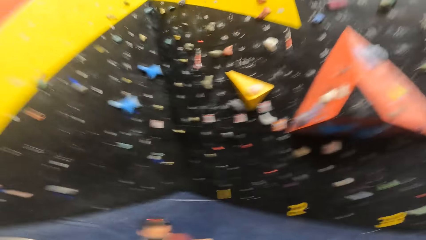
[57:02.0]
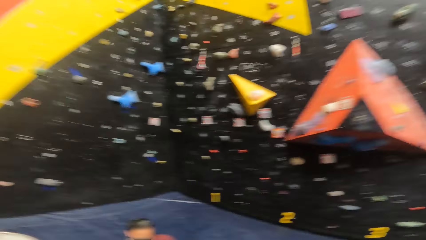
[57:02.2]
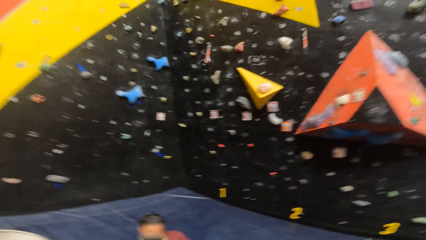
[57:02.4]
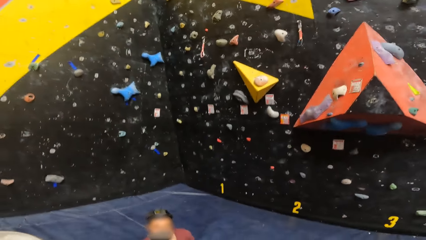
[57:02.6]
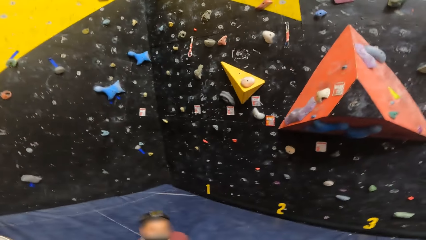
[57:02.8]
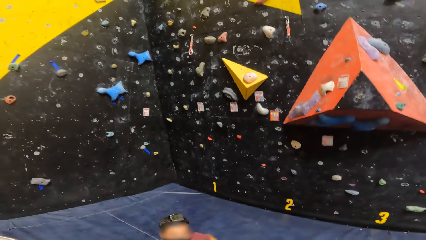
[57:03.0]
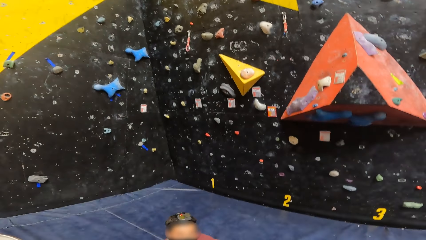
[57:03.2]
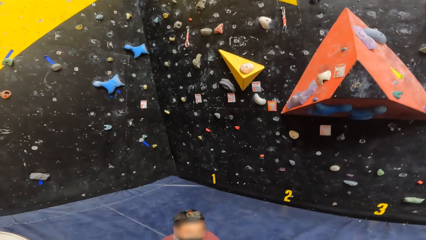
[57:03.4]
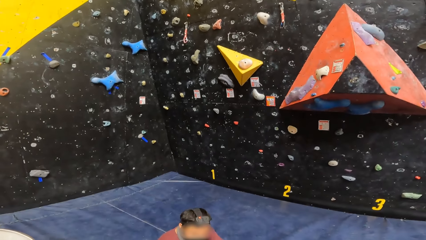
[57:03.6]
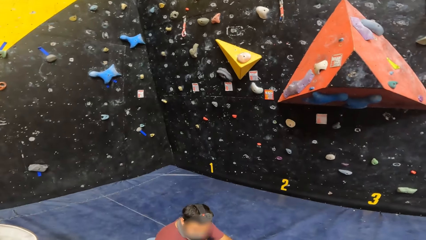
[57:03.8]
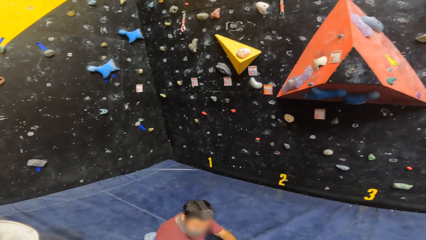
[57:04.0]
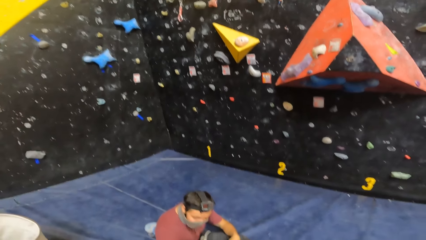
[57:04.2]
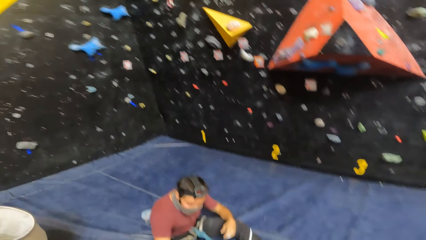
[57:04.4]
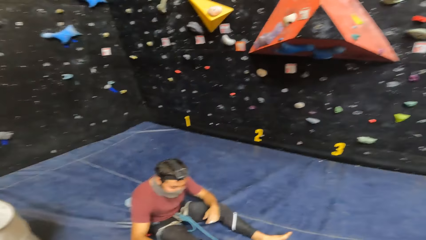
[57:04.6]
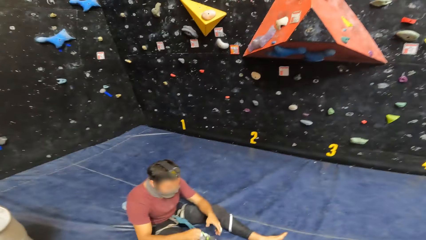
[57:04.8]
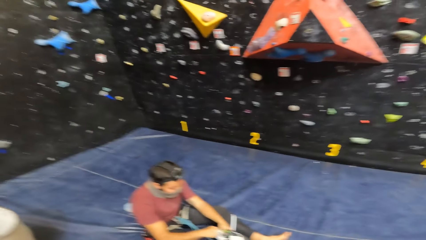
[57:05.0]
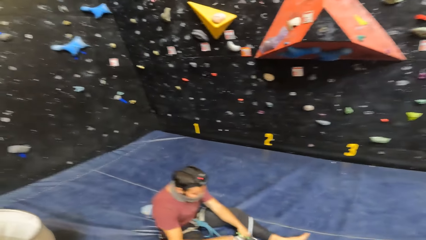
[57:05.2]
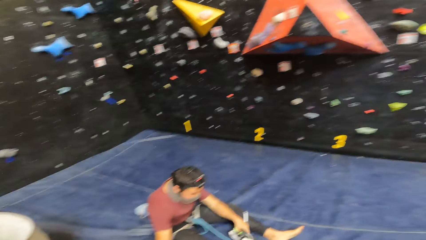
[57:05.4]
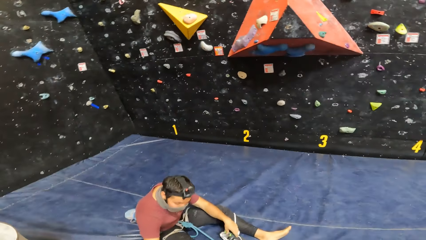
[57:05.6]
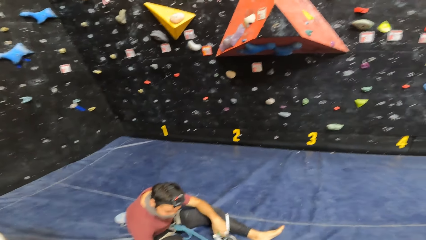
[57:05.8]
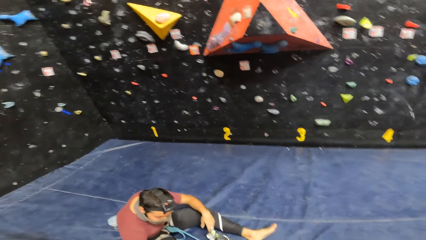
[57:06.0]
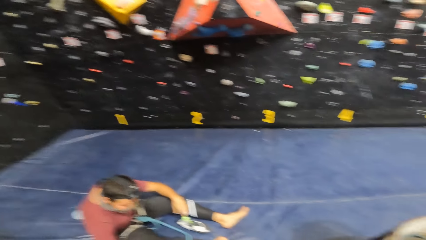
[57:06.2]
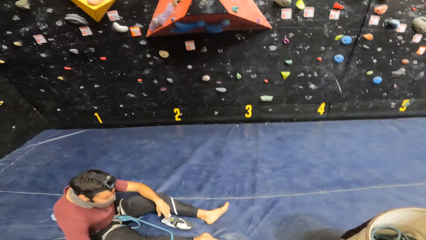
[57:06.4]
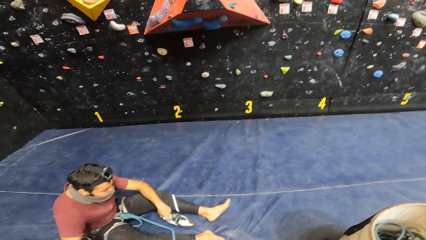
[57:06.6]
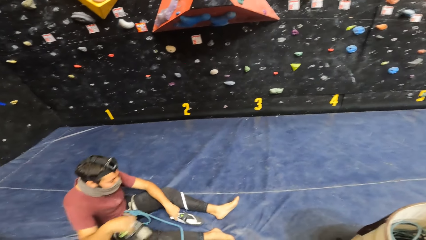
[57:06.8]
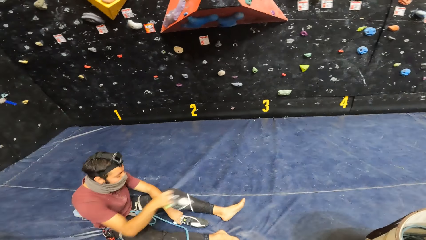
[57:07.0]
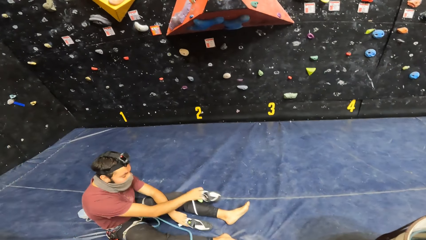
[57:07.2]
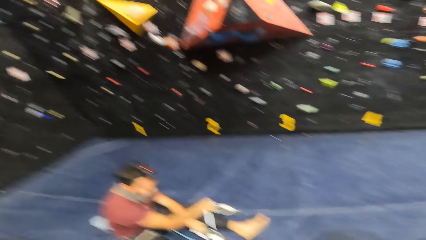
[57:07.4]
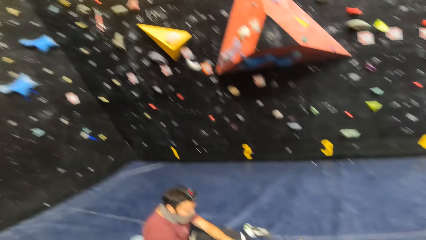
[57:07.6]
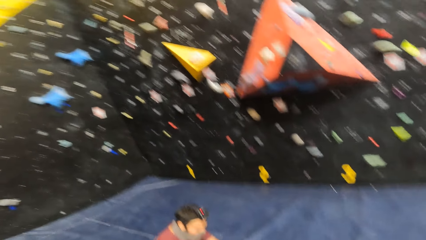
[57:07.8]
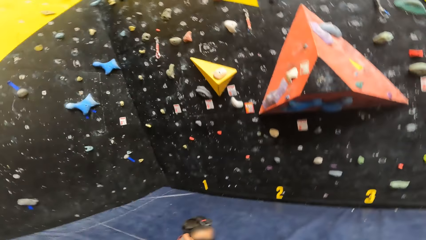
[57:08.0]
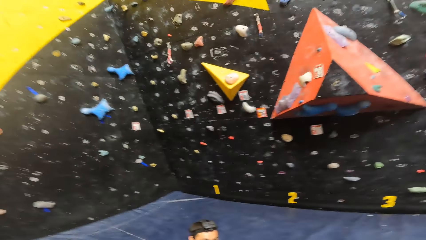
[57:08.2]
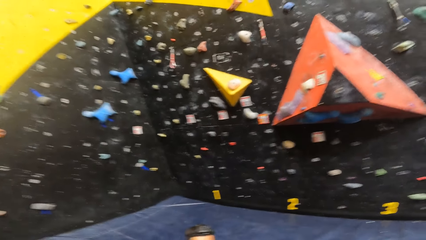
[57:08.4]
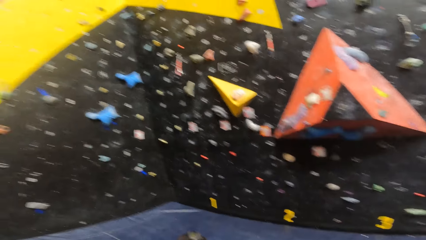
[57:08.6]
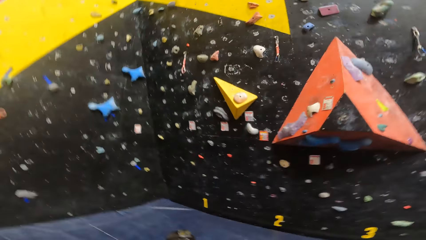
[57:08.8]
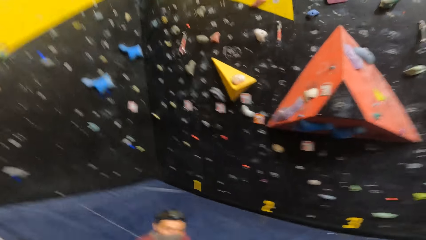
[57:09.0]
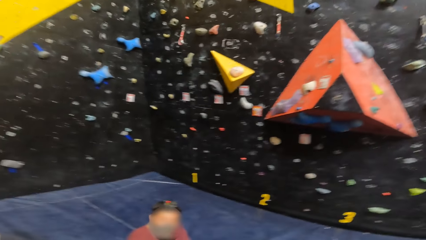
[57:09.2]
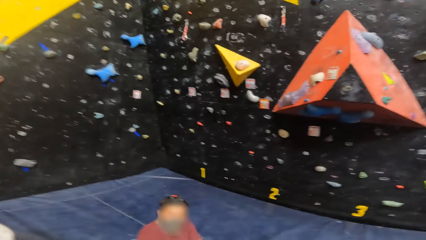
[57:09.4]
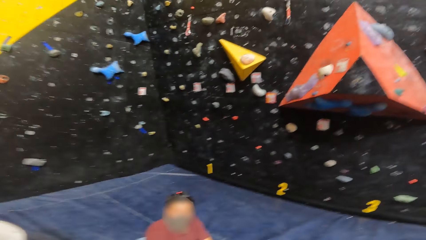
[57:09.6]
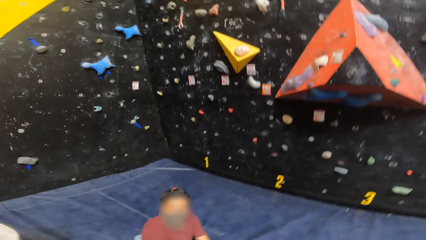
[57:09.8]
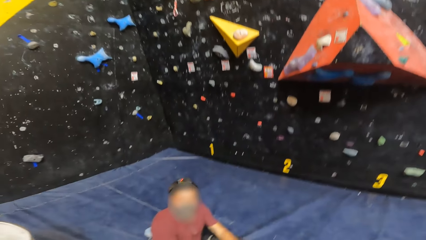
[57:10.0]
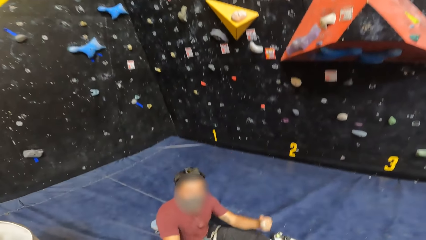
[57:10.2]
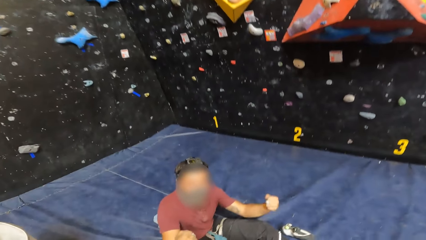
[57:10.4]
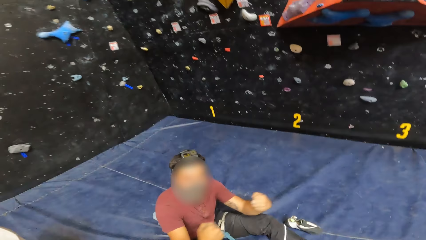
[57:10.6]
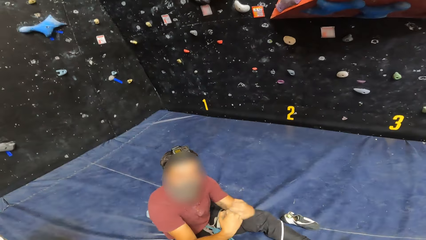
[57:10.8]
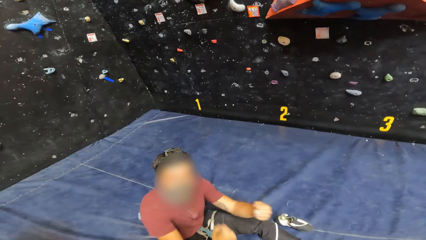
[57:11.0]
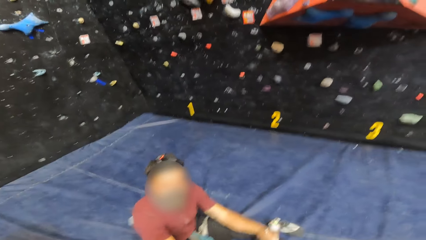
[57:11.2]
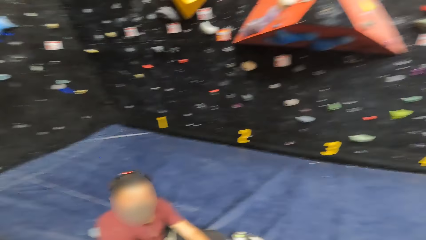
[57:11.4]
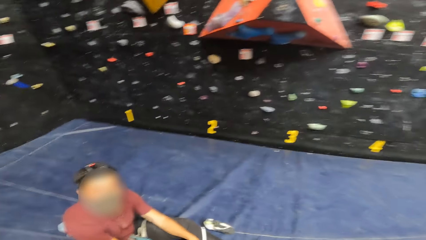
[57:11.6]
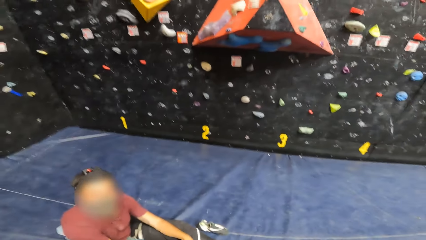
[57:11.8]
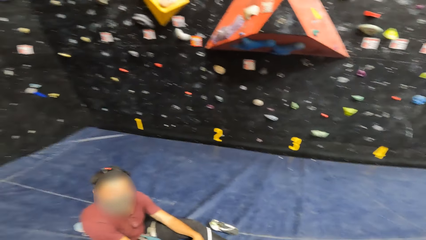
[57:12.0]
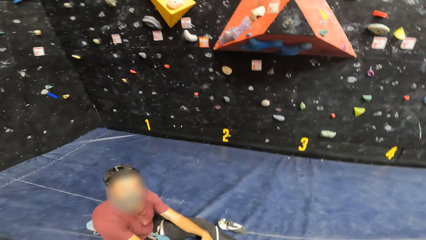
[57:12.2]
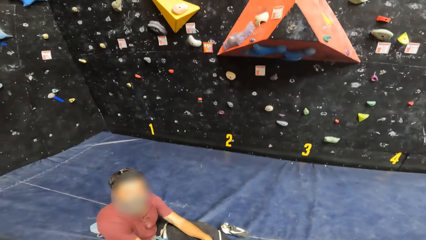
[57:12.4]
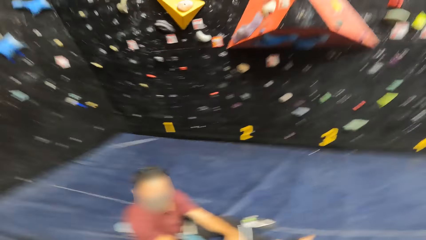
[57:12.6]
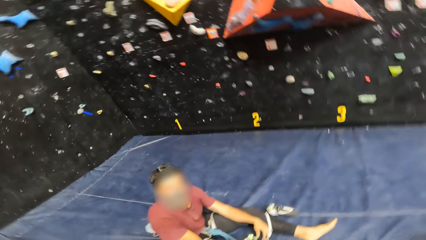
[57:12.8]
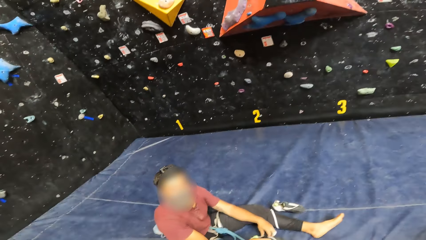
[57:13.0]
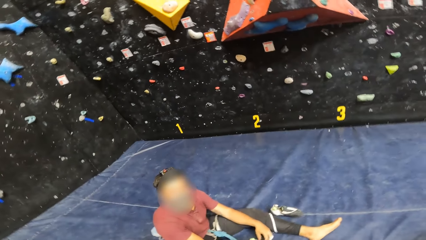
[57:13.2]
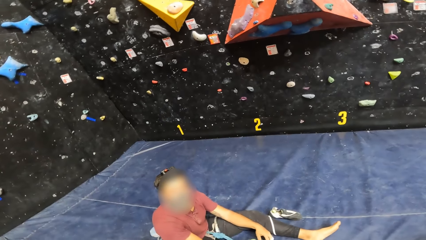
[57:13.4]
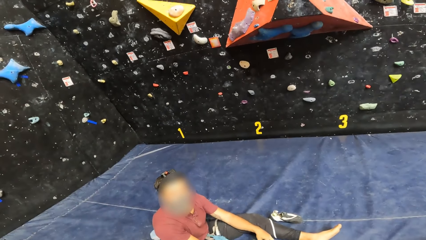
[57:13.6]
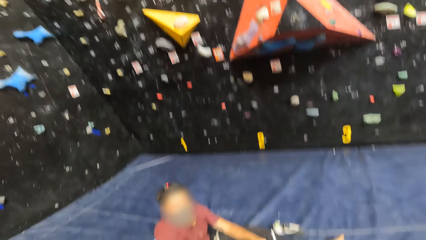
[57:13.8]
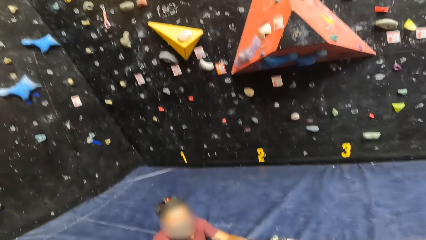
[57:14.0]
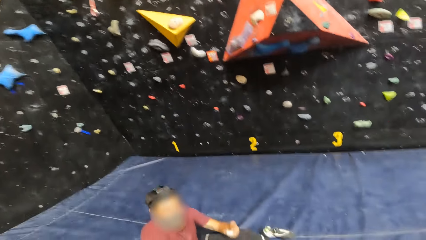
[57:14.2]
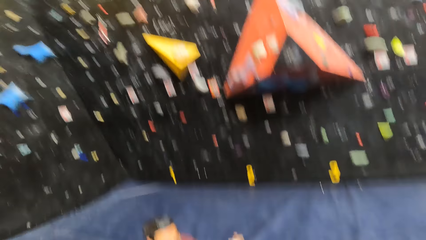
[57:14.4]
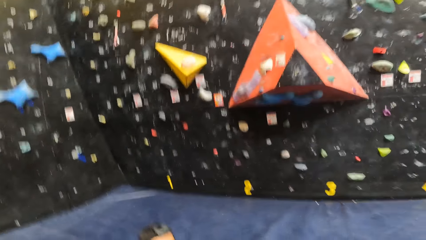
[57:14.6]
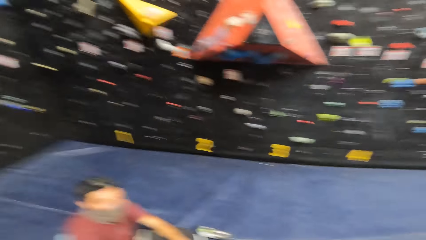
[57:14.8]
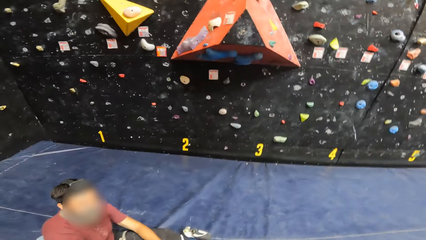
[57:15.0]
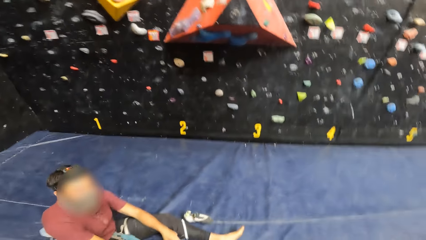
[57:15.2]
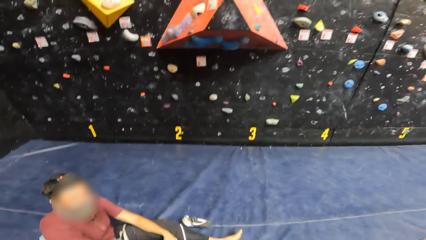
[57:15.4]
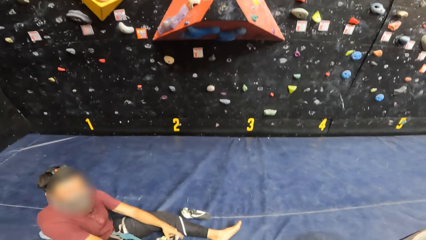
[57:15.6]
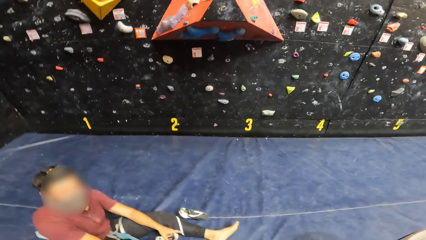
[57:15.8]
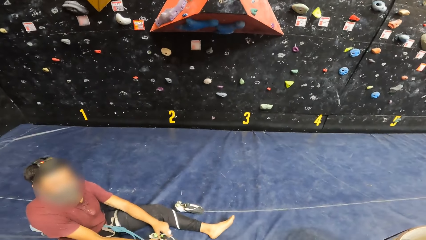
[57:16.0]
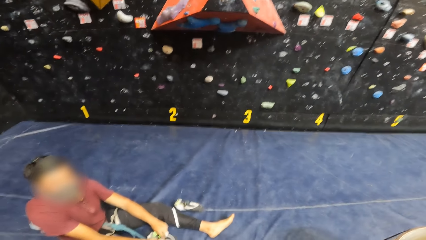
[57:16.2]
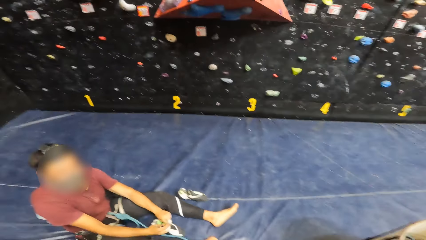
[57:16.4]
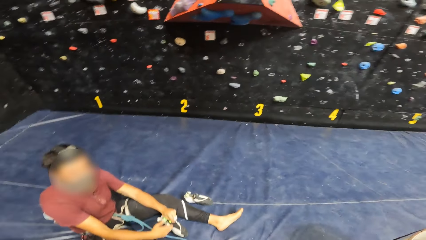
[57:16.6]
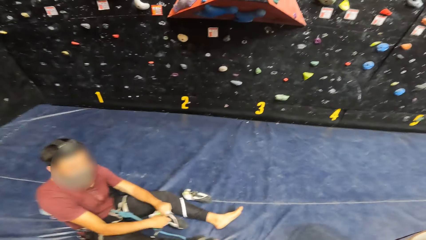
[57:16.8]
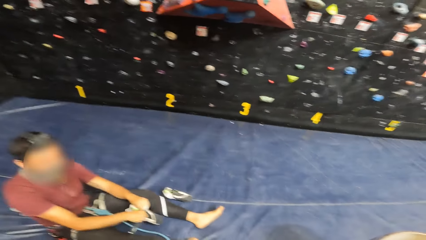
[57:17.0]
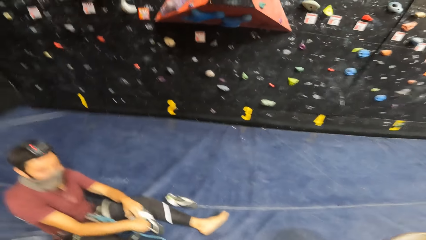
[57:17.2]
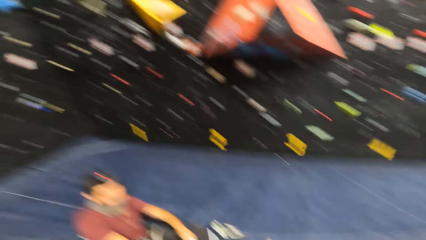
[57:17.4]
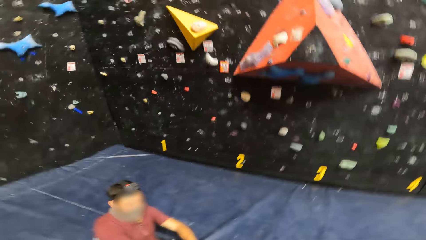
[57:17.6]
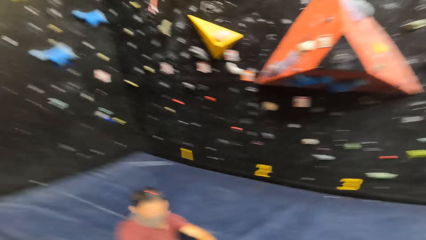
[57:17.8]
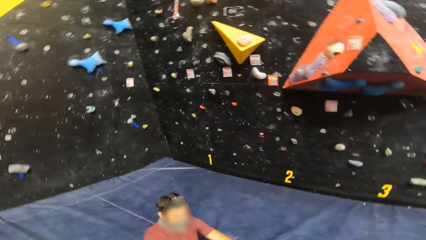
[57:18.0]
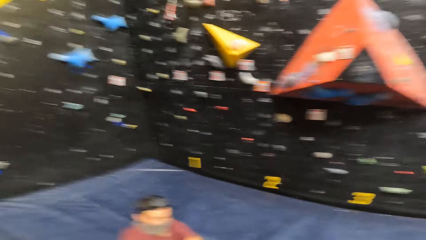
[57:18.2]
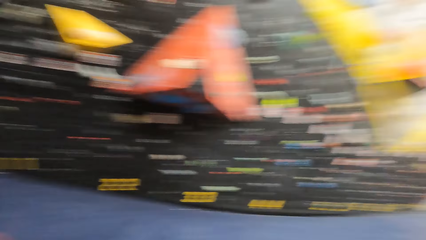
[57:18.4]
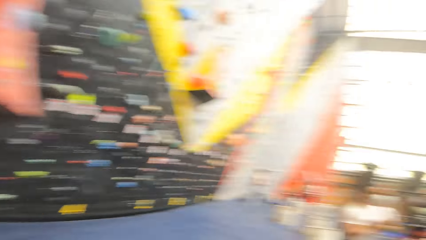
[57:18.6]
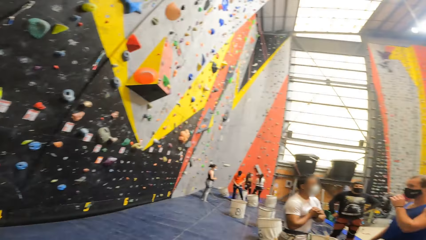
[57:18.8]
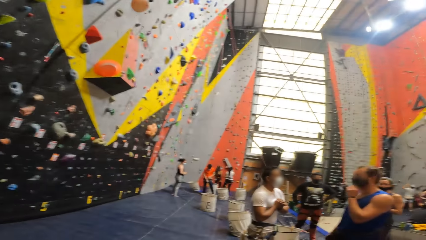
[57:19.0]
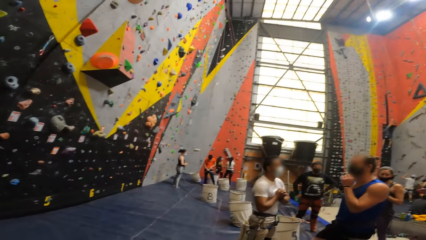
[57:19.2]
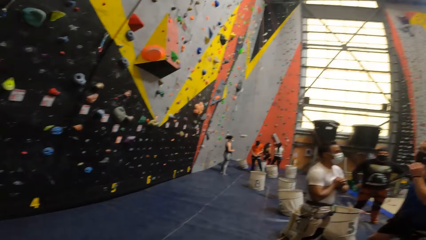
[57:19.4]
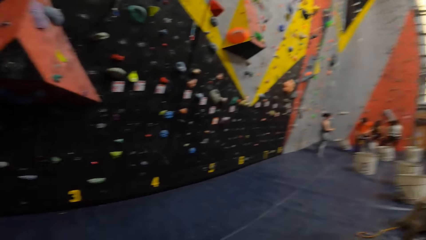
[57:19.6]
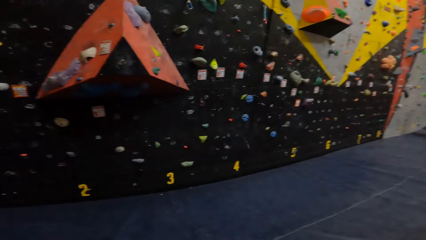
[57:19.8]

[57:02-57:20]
The camera wearer looks at a man. They look at the man. They look around. The man taps his folded hands. The camera wearer looks around.
